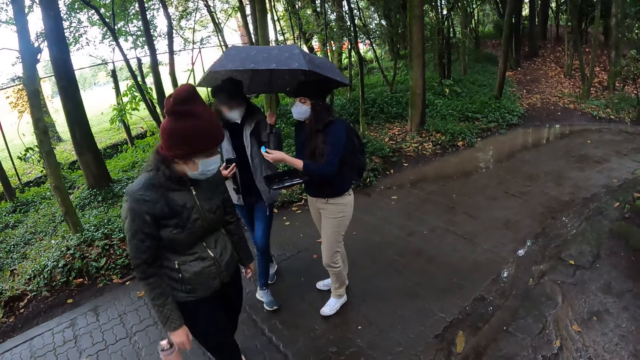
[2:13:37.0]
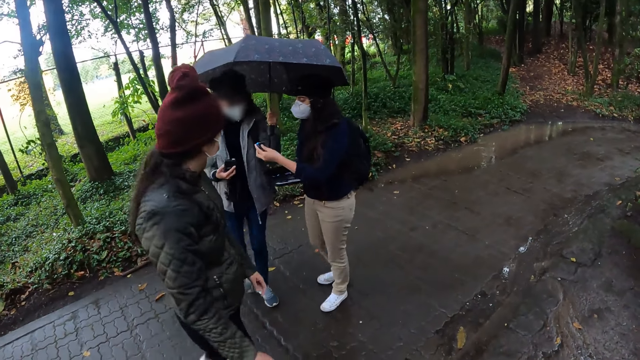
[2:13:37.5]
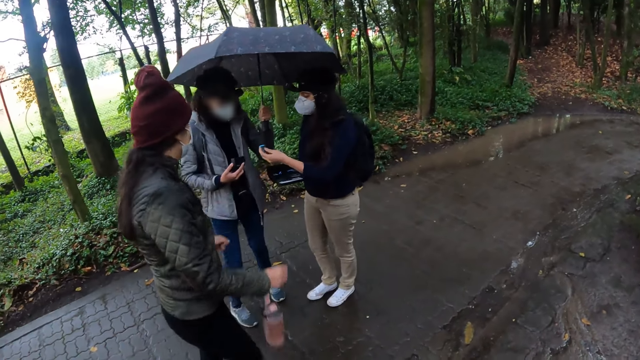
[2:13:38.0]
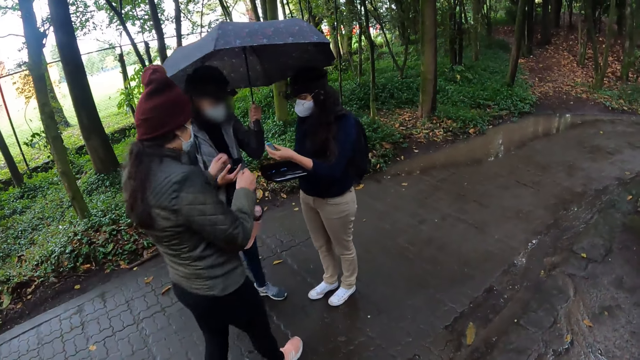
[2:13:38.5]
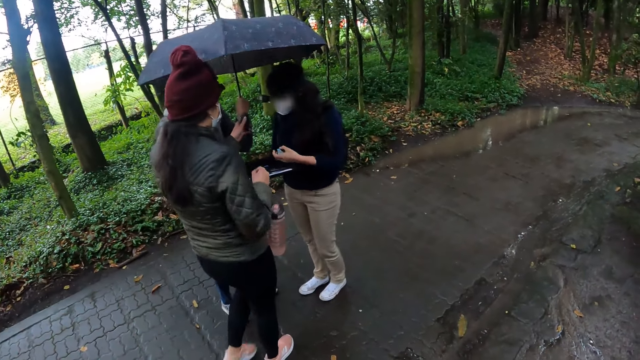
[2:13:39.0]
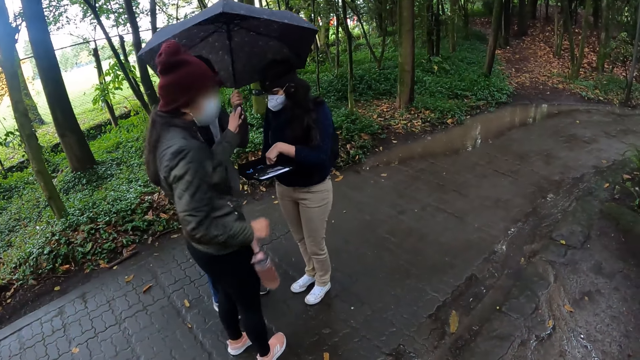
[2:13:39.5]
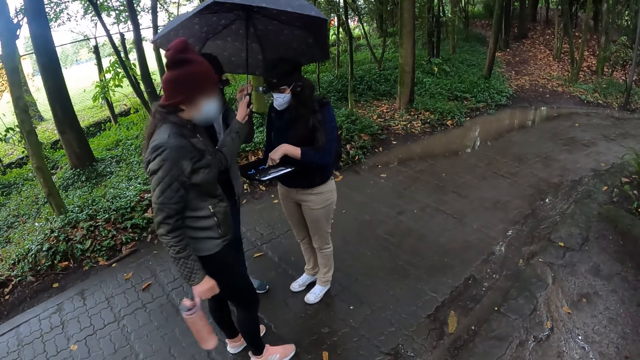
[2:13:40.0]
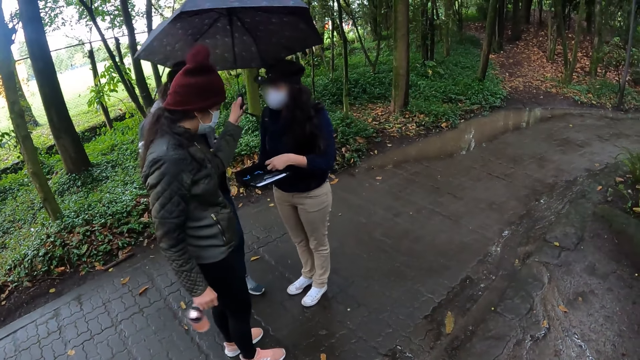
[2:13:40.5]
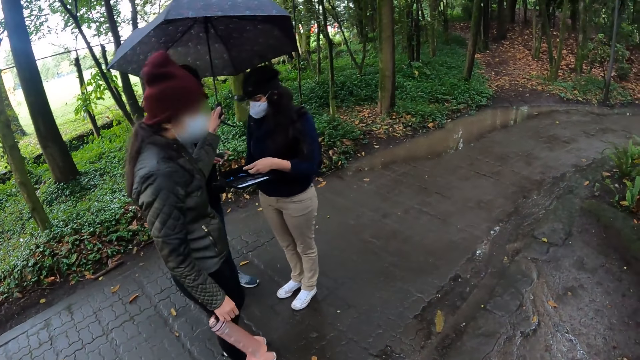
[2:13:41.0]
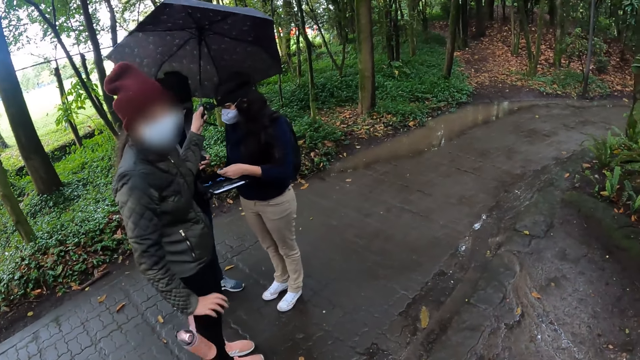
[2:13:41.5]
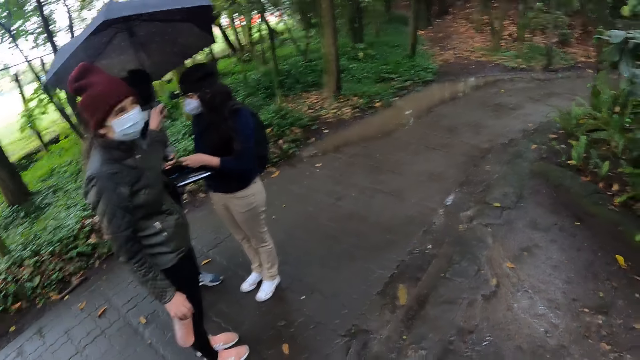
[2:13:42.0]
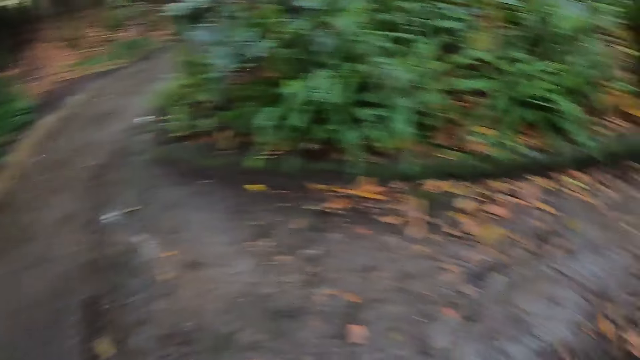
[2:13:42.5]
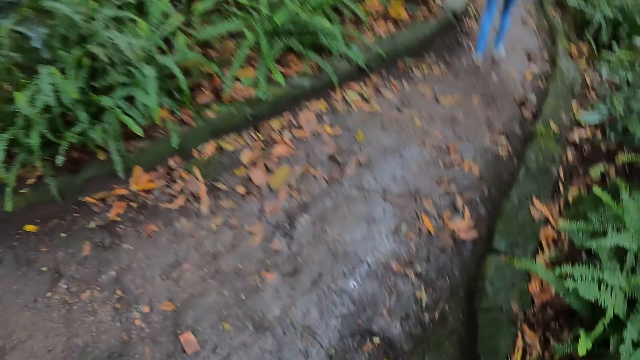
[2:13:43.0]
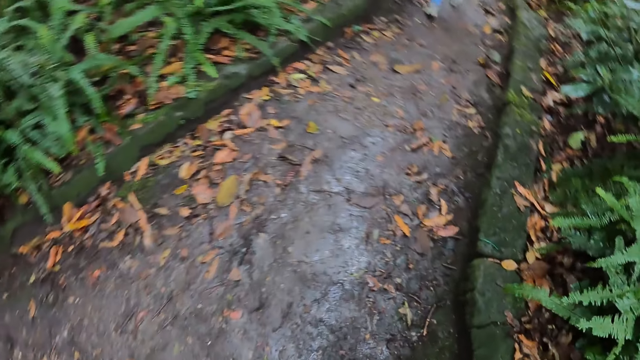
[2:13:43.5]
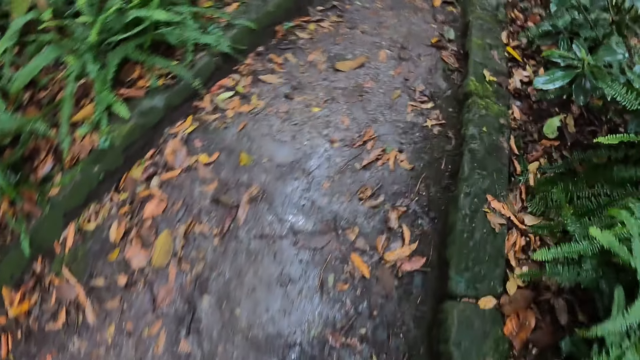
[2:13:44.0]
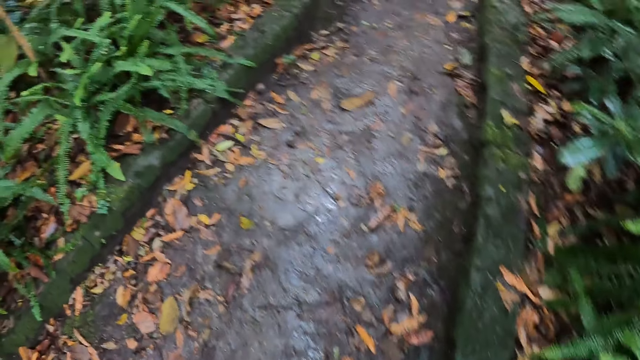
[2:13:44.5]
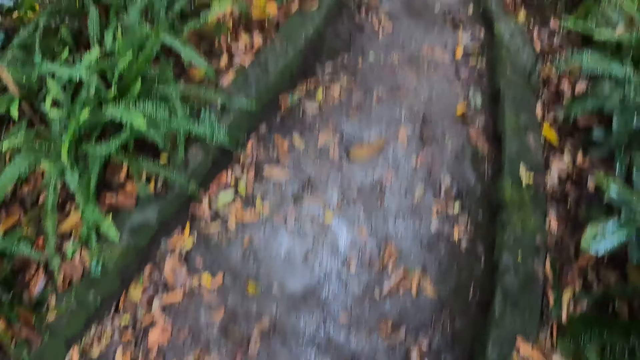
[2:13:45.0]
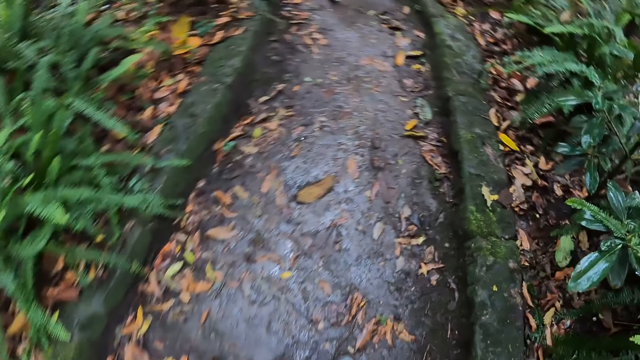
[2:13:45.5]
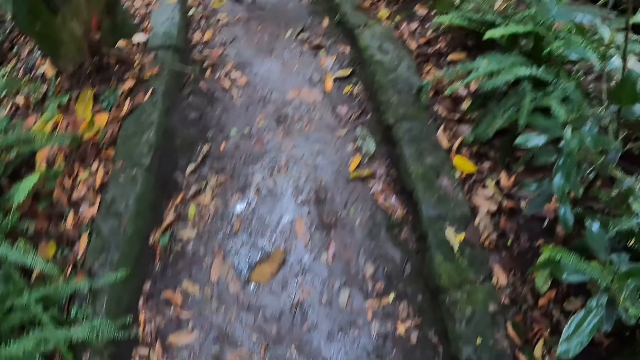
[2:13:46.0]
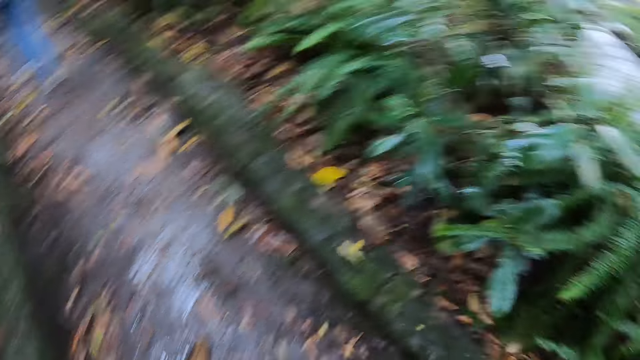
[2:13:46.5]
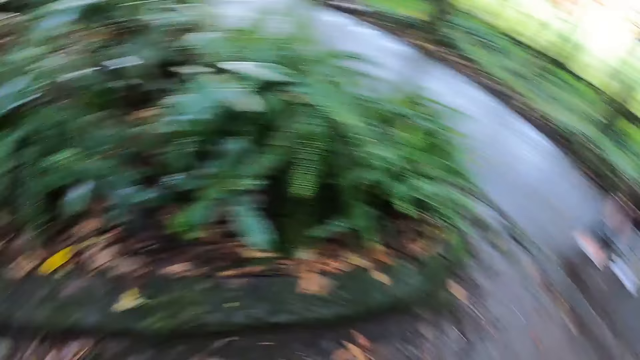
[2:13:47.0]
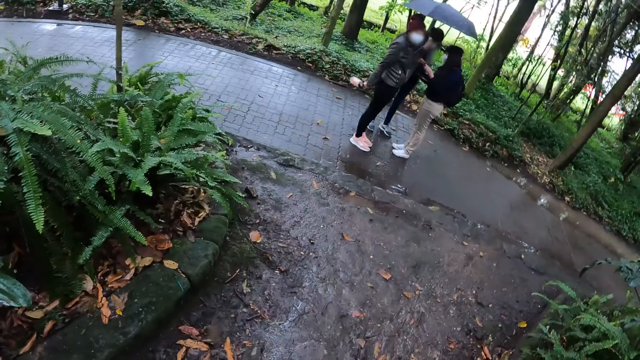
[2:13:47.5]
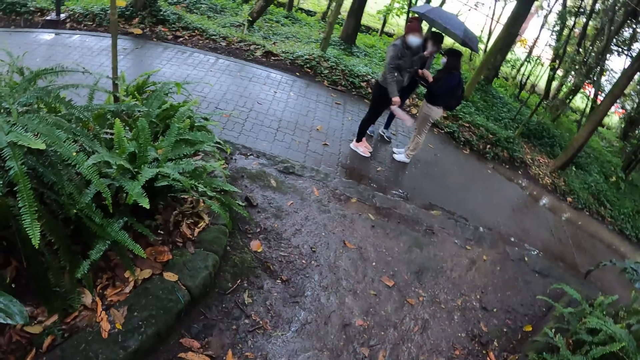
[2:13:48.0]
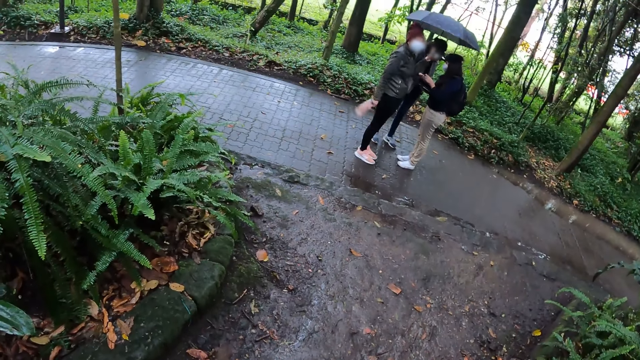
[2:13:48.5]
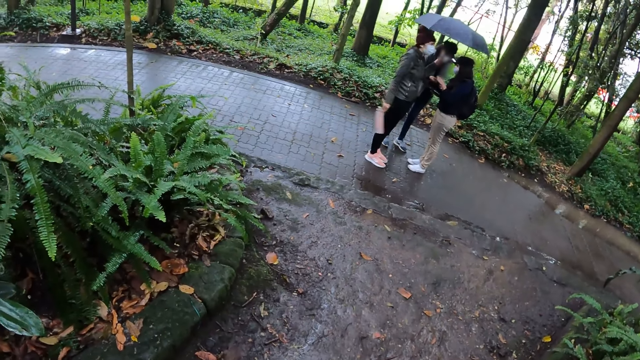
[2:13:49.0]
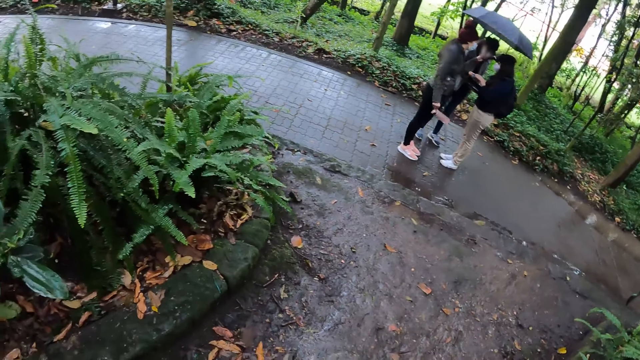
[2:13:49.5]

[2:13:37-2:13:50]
A woman holds a battery in her left hand. Another woman collects the umbrella from a third woman's hands using her right hand. The first woman rubs the battery on a bag in her left hand using her right hand. The third woman holds a camera in her hands. The second woman interacts with the camera wearer. The camera wearer walks towards a man and a fourth woman in the park, on the narrow pavement. They turn around. The second woman swings a water bottle in her right hand. The third woman interacts with the first woman.

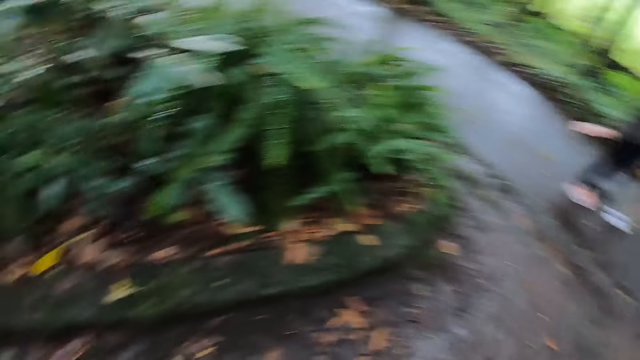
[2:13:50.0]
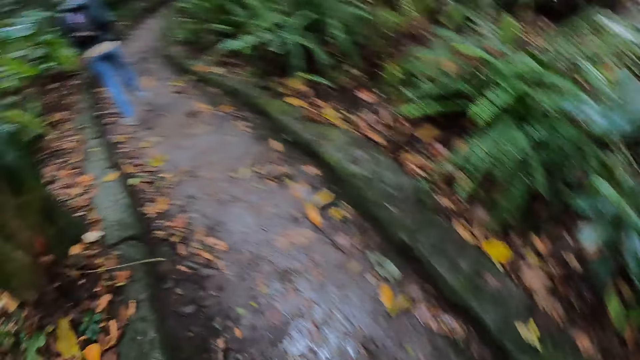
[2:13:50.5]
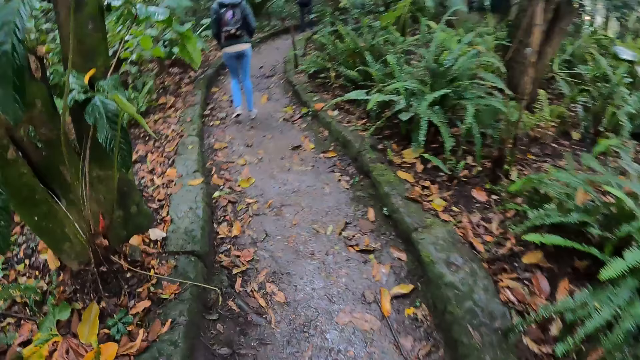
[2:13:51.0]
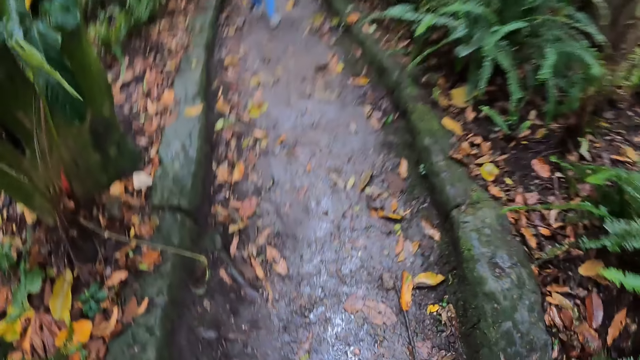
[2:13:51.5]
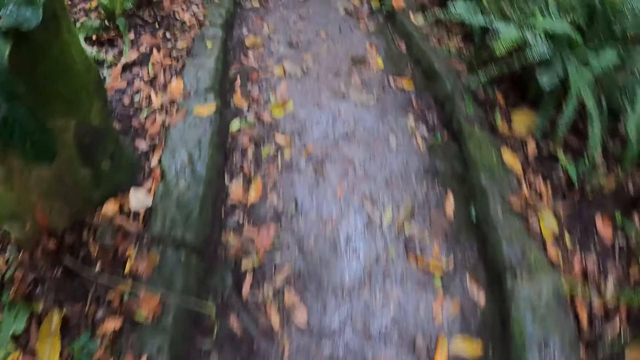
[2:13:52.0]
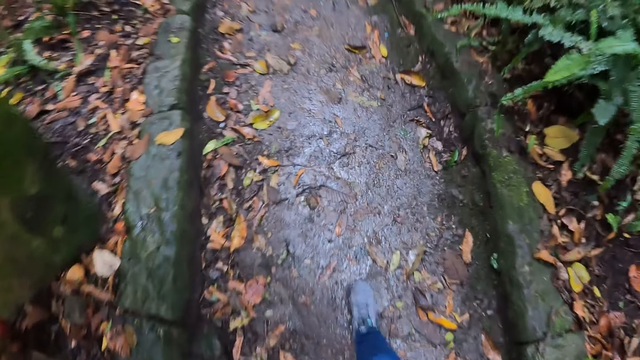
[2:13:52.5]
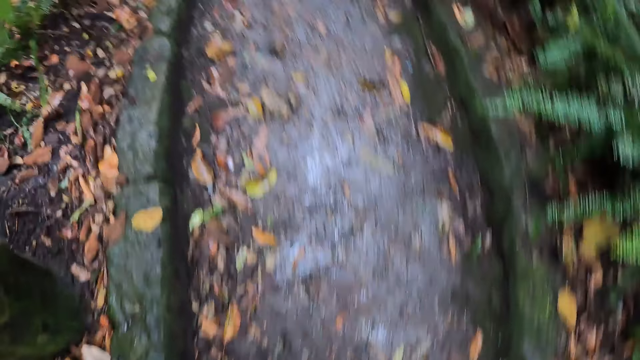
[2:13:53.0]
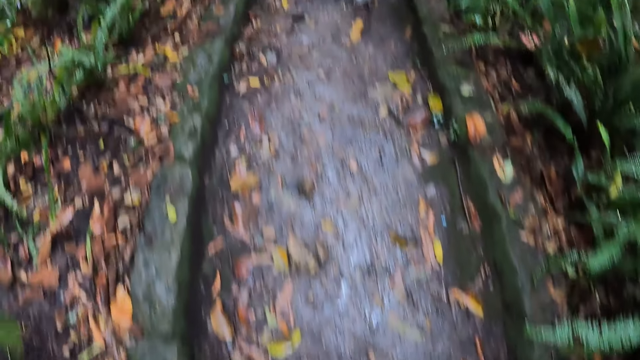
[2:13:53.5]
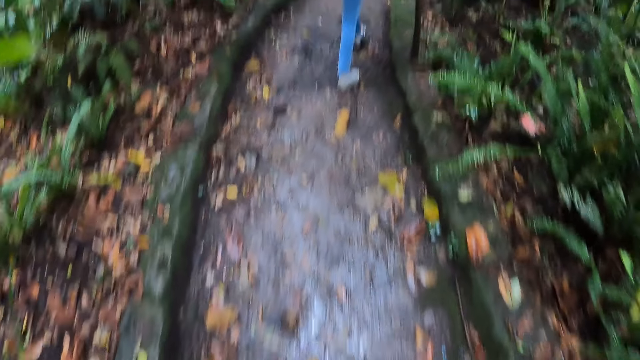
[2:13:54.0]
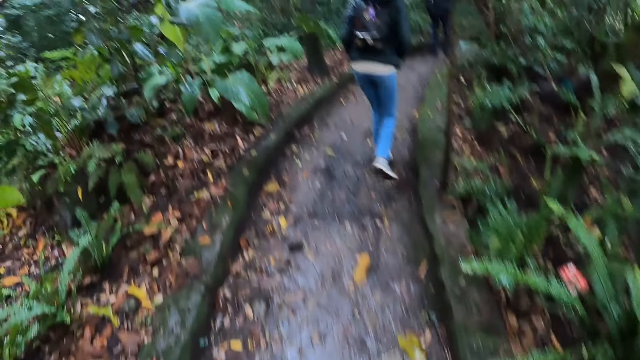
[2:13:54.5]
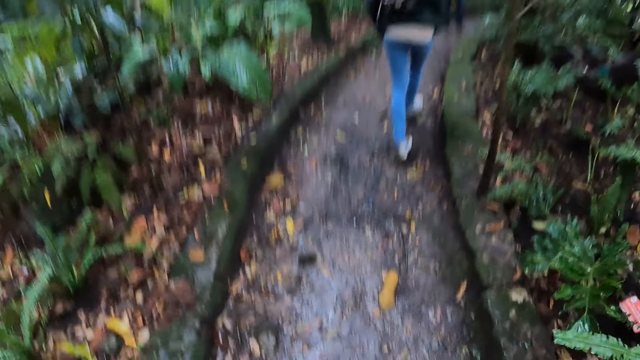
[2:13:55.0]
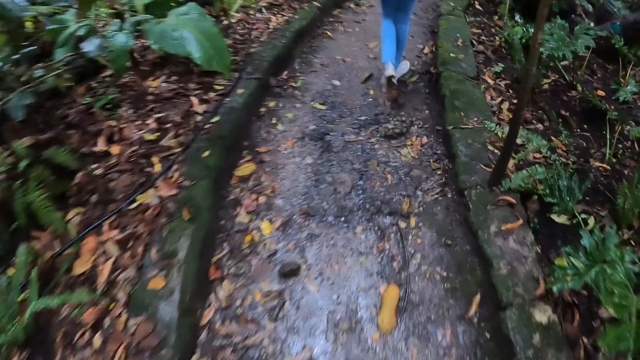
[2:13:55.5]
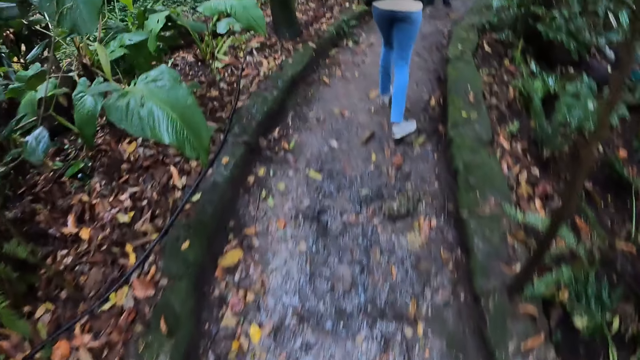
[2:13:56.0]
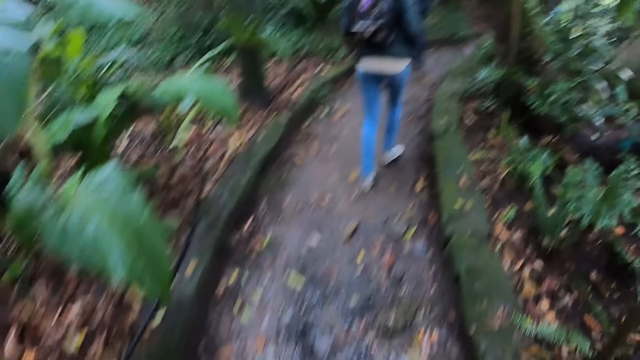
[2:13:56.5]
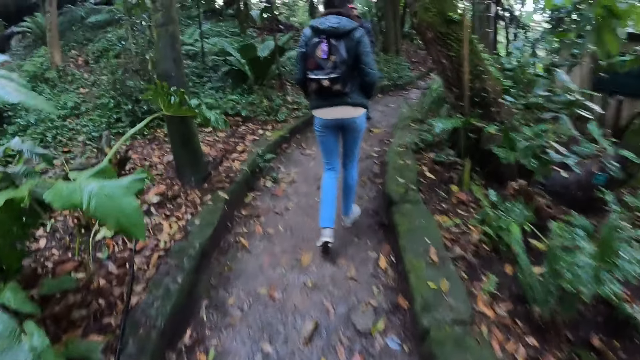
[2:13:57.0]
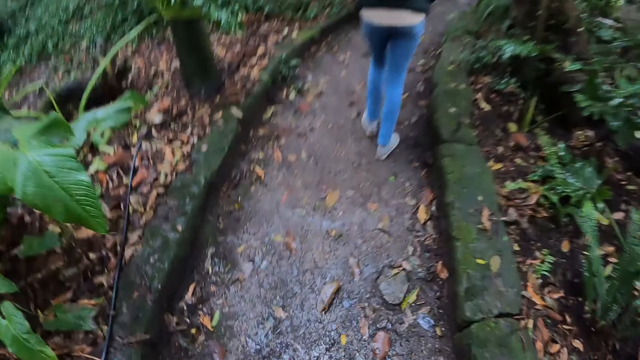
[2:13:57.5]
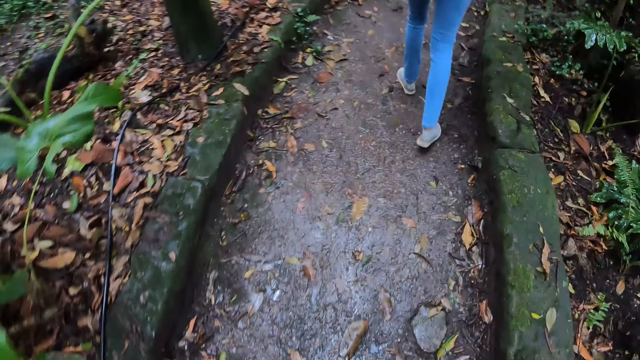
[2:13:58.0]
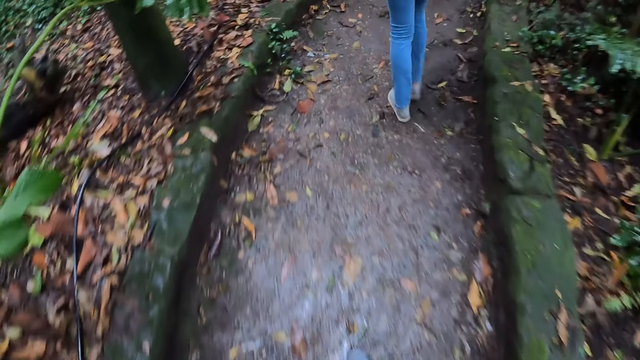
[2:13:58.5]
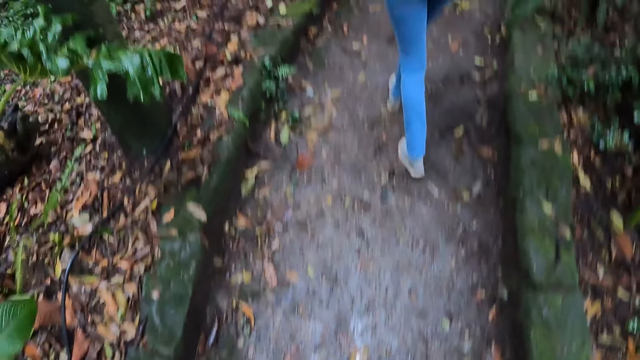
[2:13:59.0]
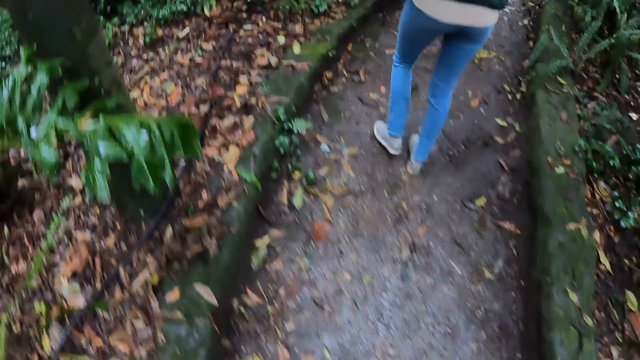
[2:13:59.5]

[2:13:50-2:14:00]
The camera wearer walks on the narrow pavement.
